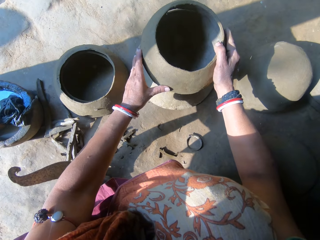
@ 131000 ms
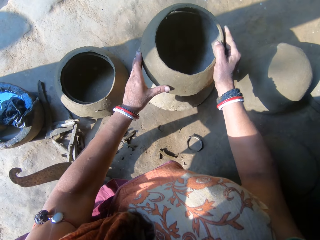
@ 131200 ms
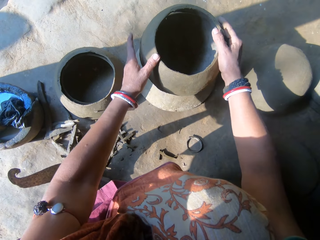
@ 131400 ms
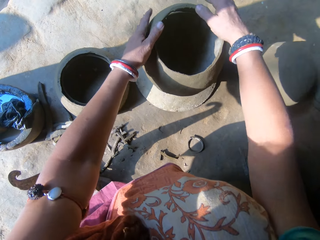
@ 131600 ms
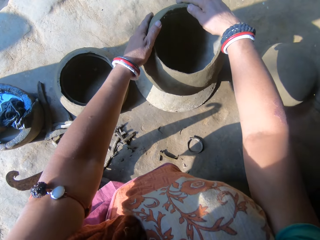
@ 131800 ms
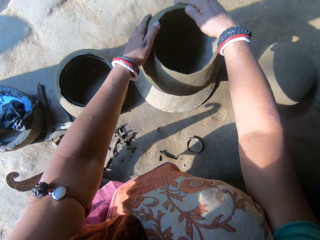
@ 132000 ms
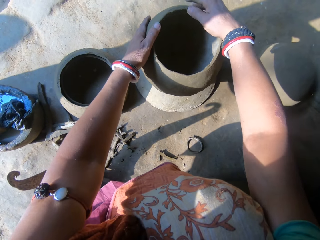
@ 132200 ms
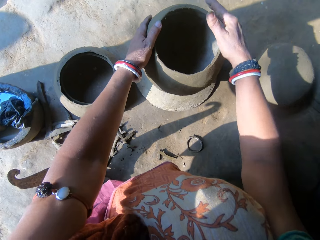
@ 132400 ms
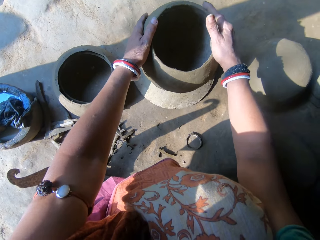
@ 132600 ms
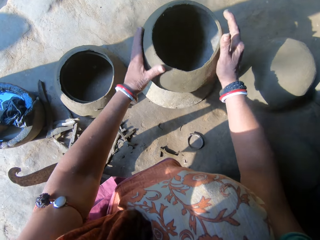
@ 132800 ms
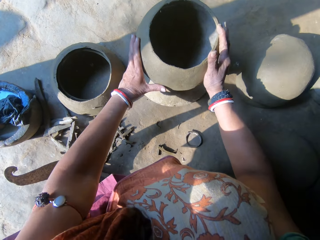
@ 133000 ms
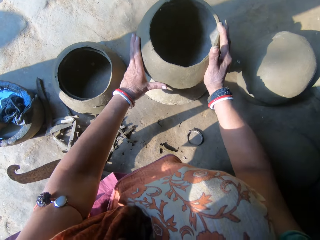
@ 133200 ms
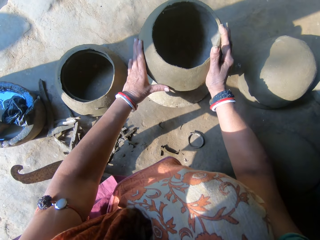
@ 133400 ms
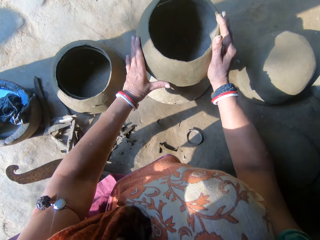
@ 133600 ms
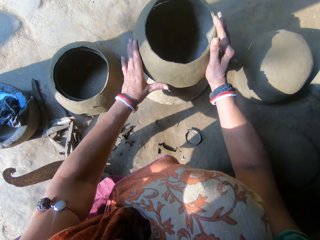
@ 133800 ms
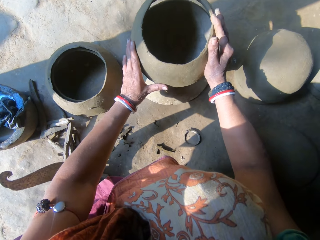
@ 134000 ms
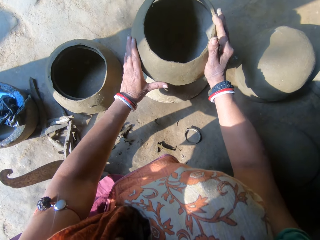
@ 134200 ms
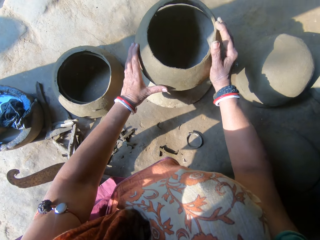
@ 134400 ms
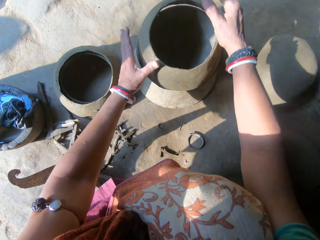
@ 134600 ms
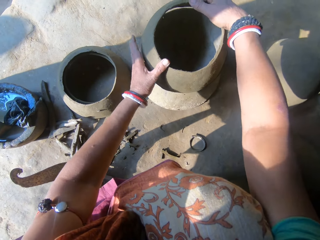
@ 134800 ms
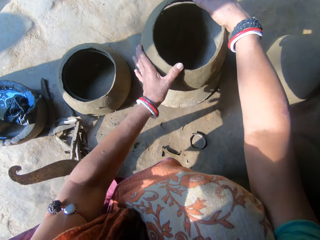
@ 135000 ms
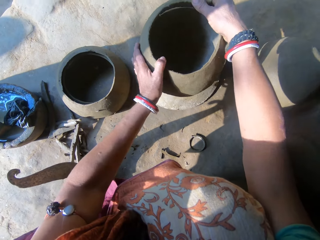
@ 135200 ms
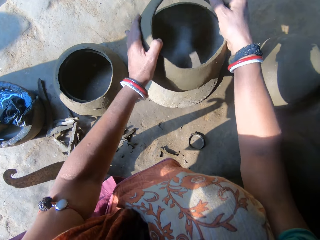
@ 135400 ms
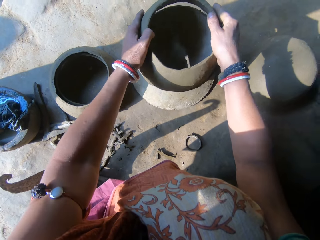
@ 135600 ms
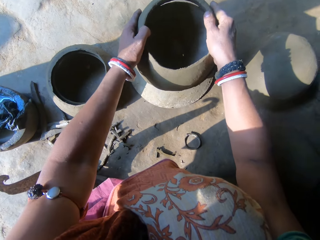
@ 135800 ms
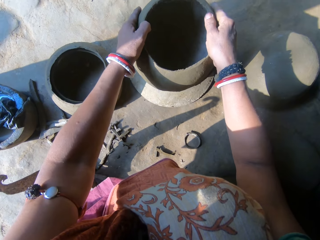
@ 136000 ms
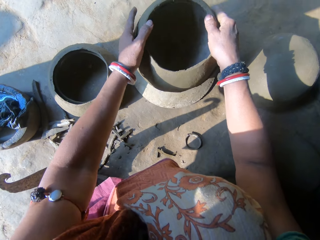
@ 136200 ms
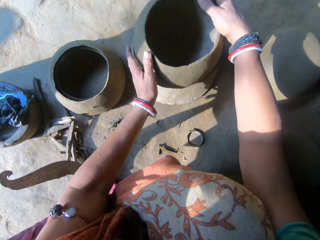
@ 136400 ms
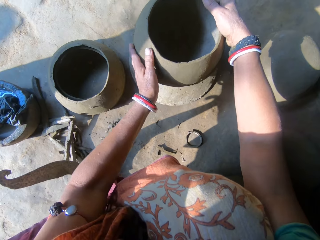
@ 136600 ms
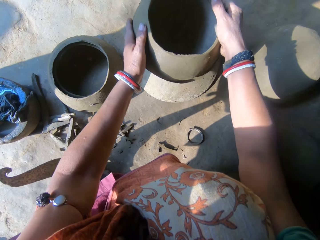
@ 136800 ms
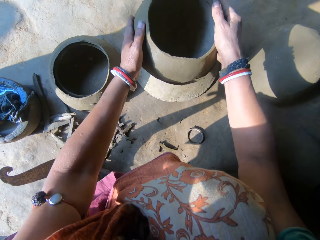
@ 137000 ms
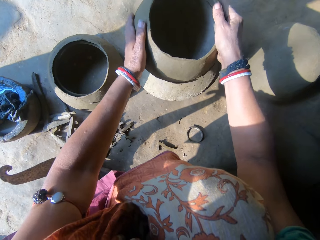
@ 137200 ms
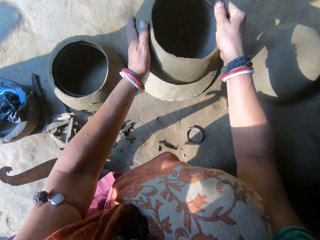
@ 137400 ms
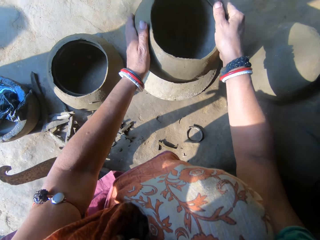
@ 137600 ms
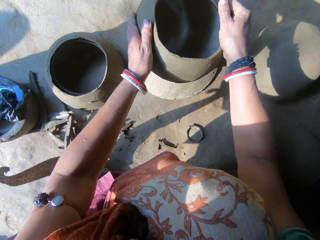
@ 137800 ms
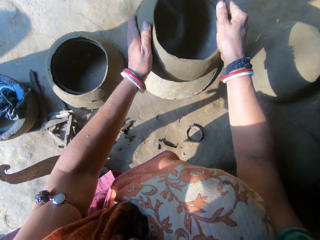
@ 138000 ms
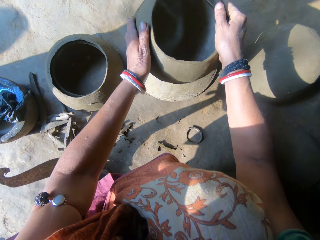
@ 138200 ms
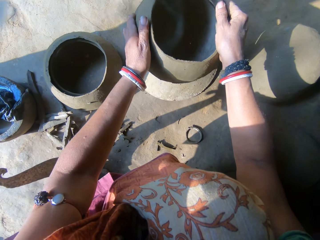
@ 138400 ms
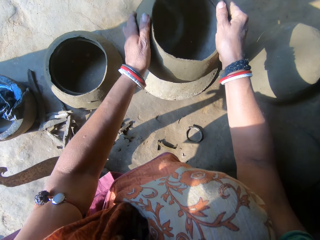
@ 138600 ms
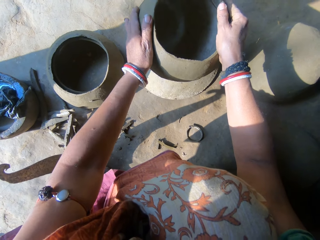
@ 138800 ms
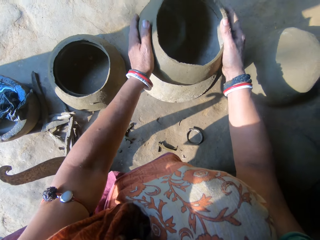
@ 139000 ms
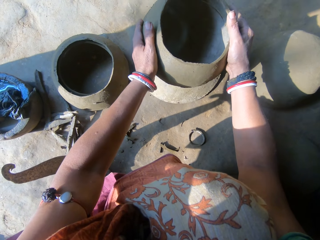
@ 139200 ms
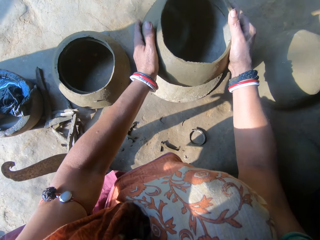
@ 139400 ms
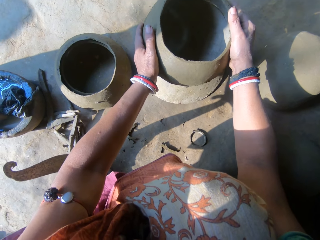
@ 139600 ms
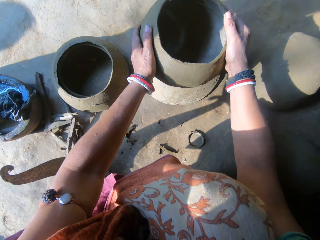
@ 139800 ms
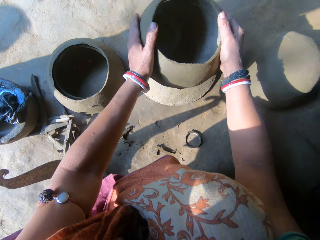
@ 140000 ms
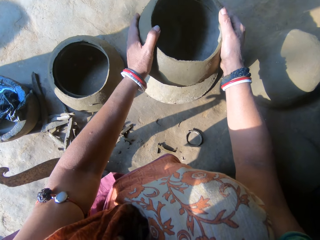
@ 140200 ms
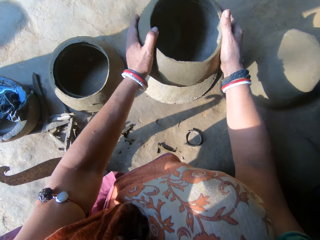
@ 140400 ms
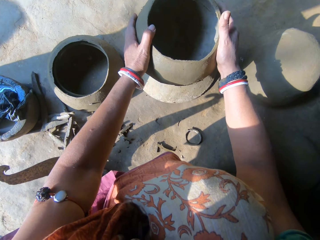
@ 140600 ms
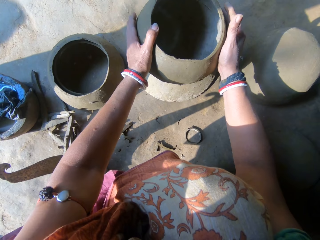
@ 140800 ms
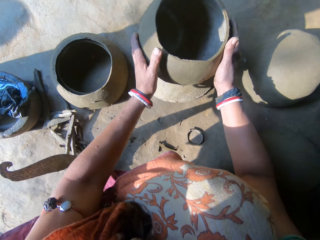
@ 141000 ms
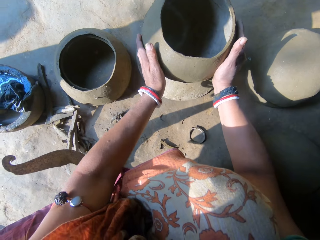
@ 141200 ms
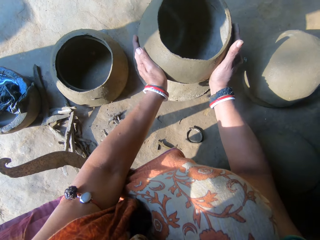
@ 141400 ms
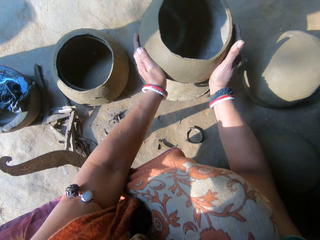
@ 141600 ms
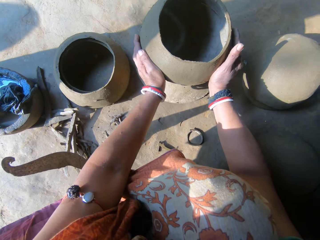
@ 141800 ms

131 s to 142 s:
The camera wearer arranges the clay.

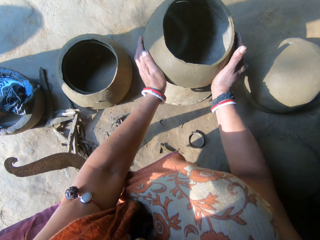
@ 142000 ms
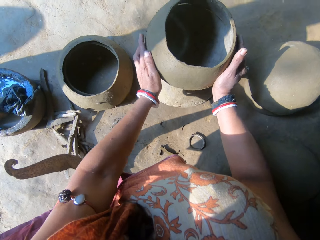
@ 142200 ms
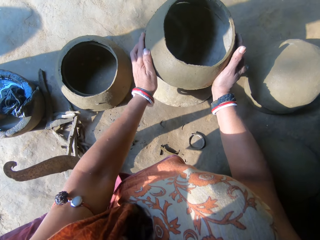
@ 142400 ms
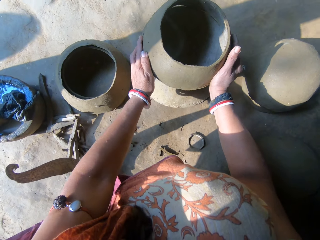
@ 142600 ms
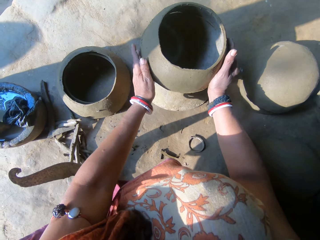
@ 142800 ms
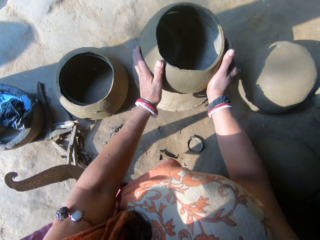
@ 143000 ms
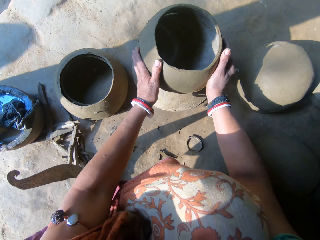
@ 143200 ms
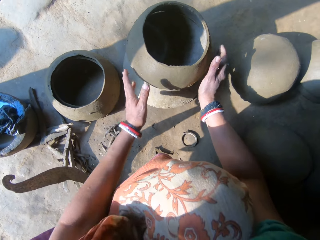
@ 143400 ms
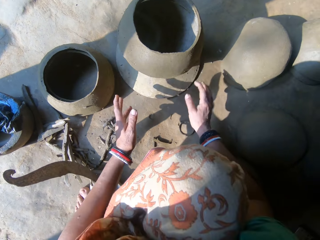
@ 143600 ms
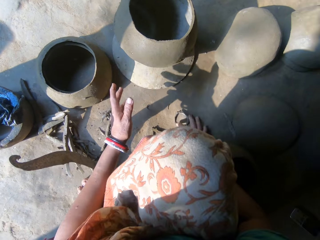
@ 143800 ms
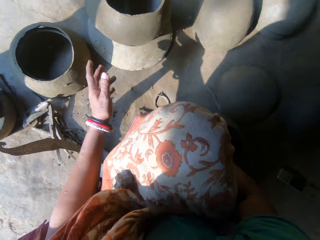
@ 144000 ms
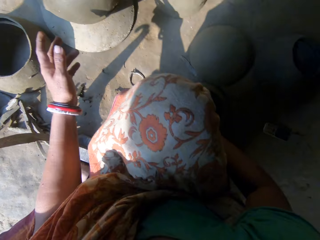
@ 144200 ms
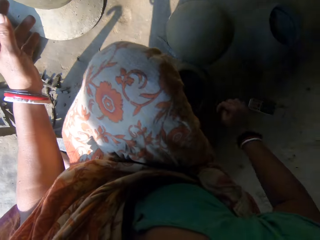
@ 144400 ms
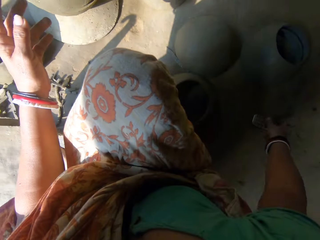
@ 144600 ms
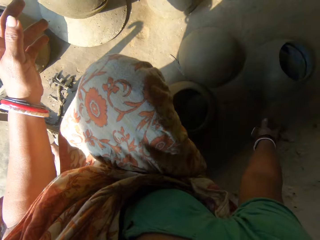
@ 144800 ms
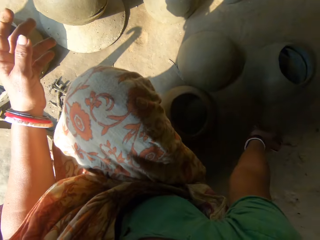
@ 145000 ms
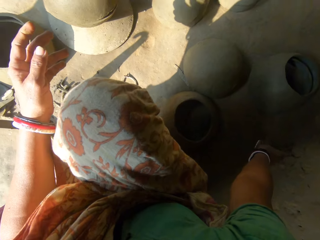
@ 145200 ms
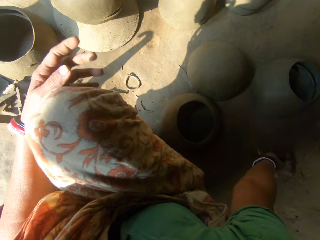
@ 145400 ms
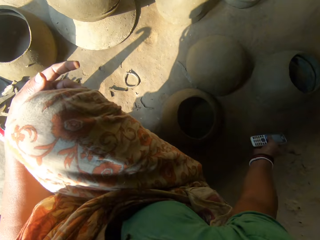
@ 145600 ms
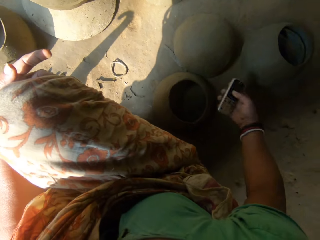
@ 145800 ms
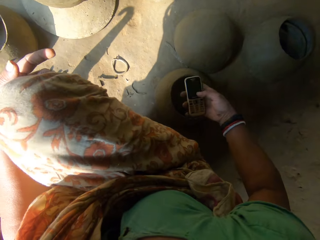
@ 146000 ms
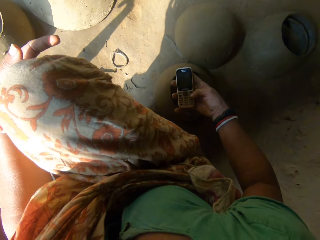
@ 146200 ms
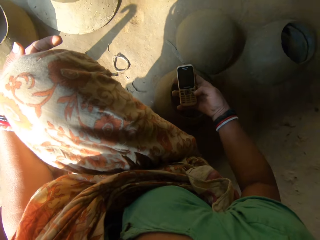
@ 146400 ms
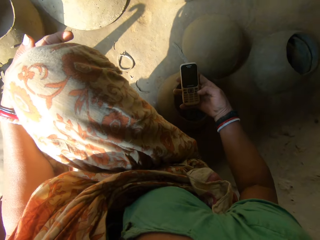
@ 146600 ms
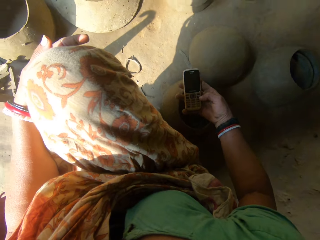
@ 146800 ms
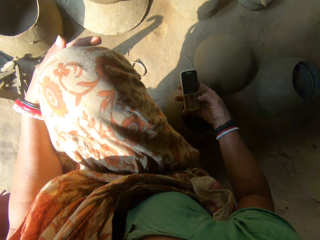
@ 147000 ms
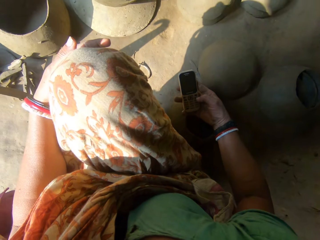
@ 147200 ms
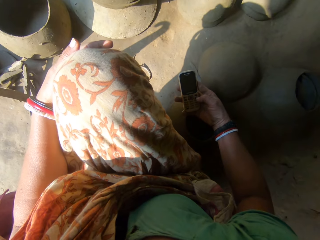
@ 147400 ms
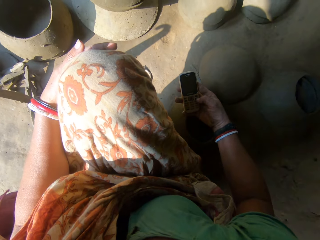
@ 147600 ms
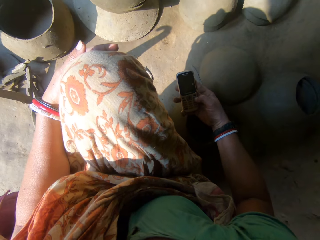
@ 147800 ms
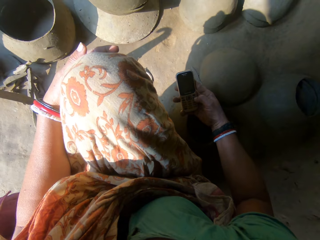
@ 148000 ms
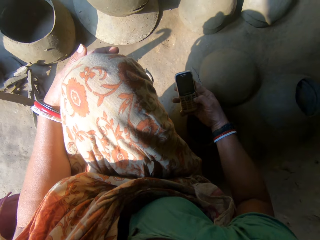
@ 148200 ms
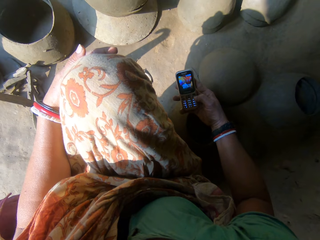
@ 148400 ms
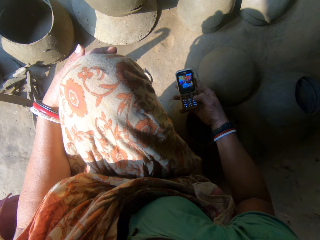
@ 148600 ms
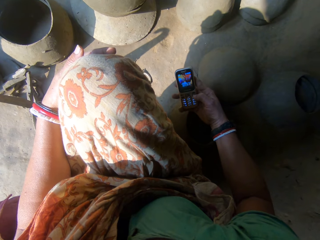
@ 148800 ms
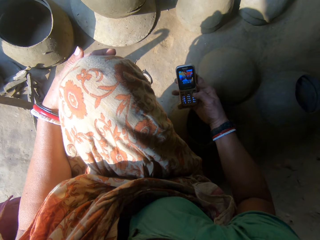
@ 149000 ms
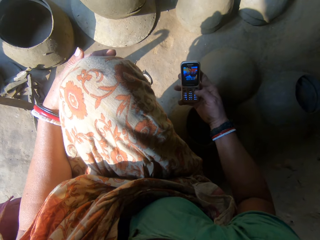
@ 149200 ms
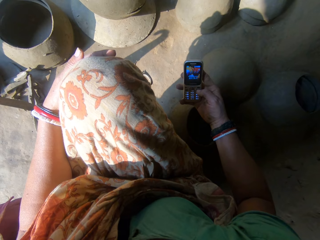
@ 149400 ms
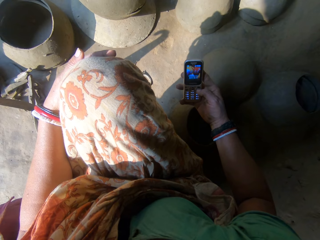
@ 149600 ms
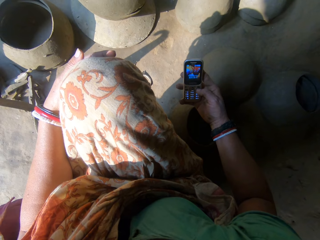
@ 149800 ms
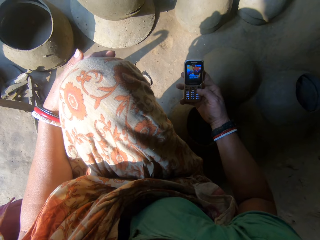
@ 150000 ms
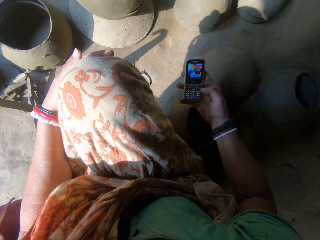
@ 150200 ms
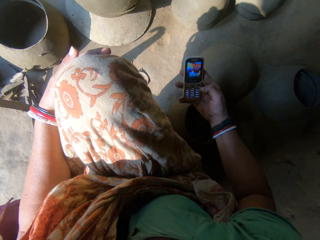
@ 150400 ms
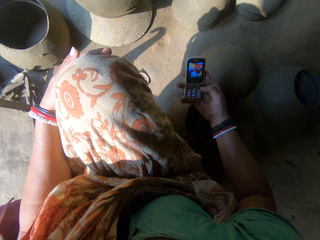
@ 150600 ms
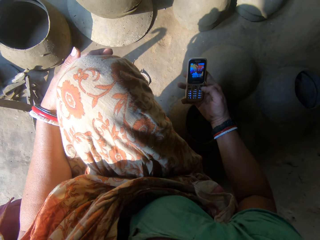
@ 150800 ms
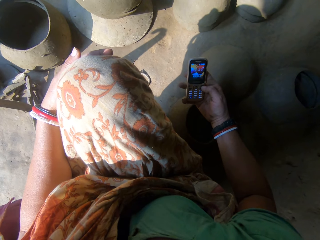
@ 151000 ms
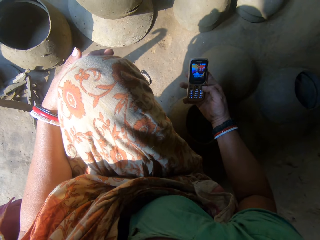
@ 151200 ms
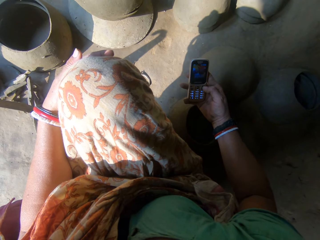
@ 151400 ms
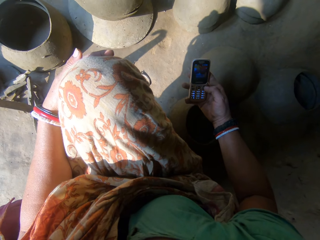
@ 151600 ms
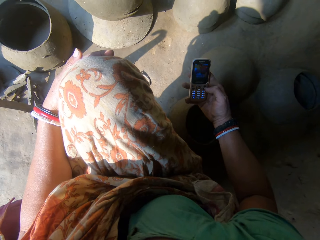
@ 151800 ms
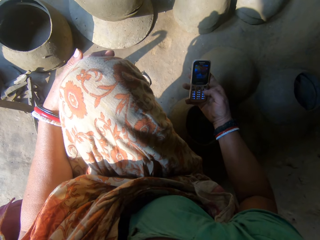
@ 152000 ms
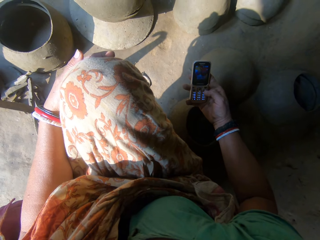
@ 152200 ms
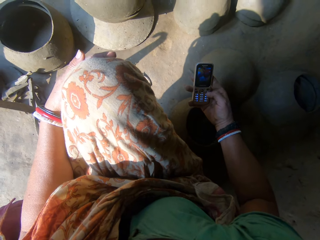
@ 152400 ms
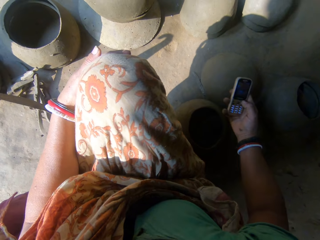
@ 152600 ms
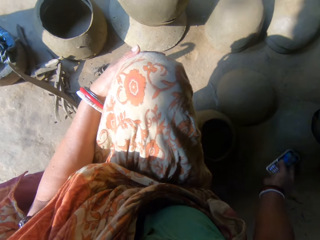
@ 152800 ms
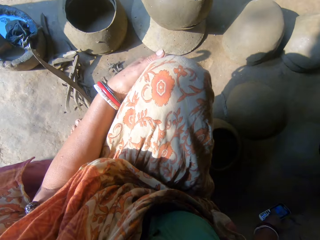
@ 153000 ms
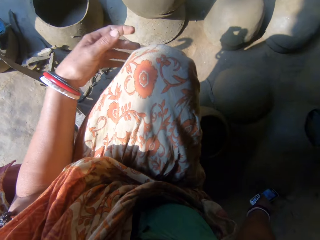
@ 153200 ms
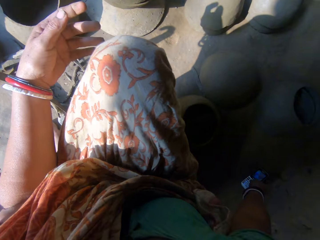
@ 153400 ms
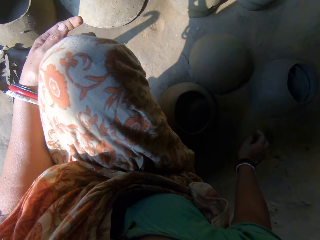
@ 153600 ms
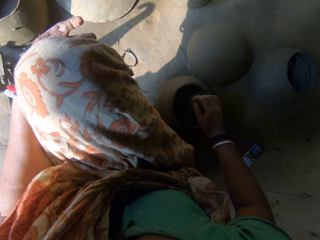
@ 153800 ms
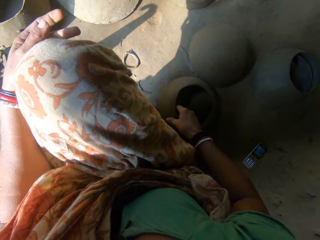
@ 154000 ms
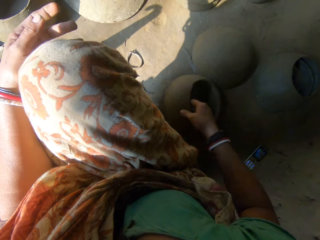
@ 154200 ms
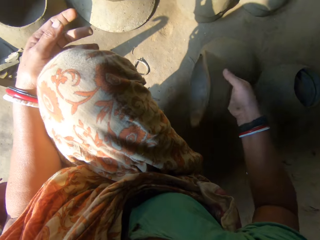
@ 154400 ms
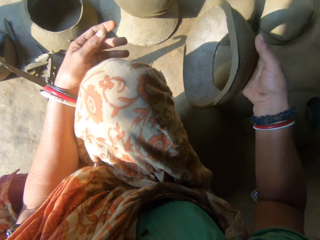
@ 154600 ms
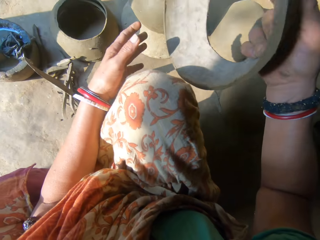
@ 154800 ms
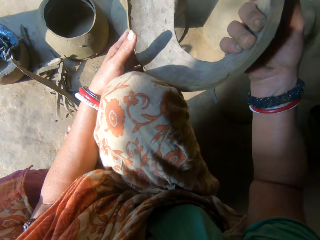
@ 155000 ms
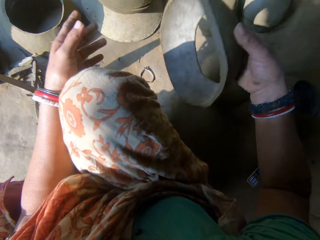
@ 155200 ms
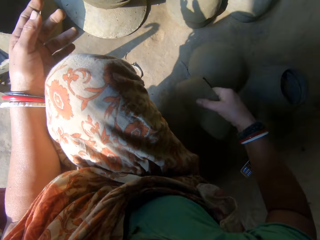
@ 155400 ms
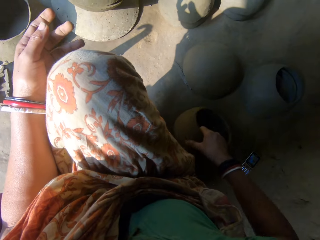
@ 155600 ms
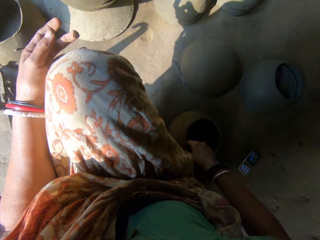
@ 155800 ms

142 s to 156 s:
The camera wearer takes a phone. They dial the phone. They put the phone down. They take another clay or pot.
